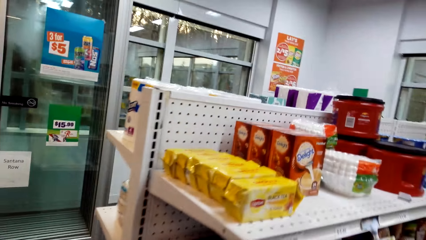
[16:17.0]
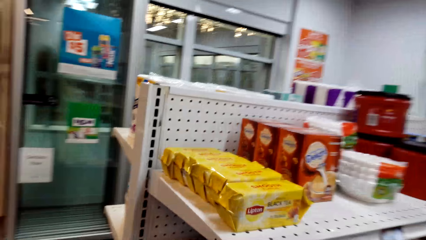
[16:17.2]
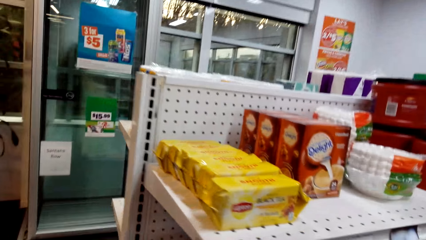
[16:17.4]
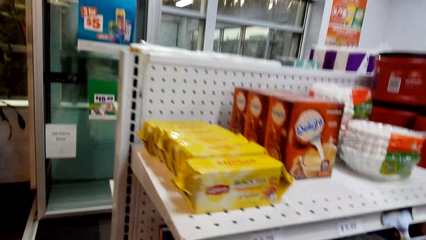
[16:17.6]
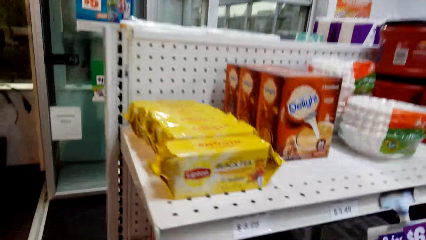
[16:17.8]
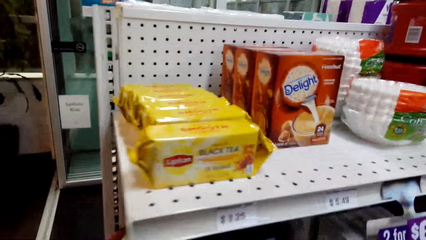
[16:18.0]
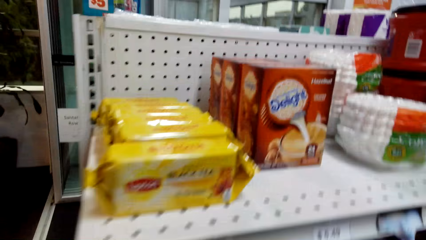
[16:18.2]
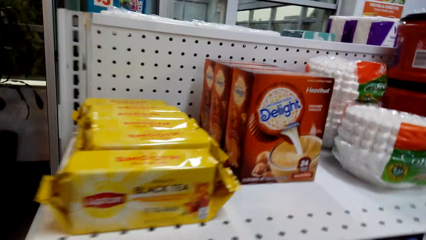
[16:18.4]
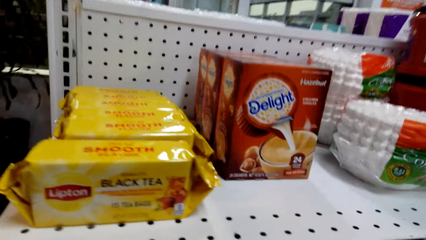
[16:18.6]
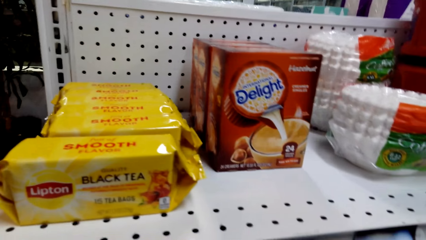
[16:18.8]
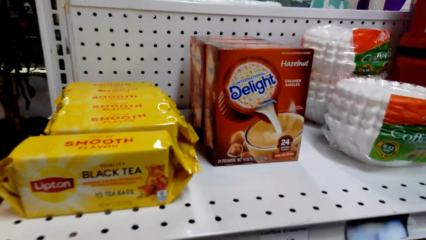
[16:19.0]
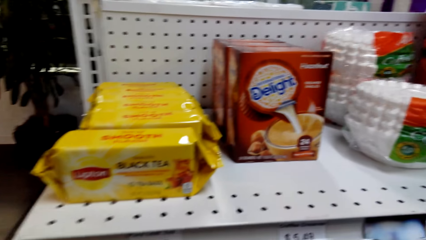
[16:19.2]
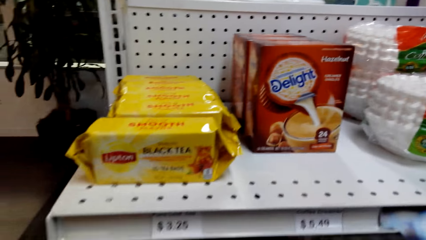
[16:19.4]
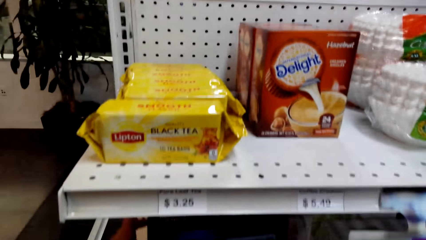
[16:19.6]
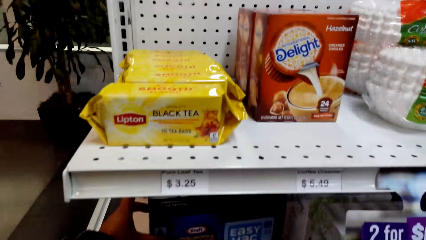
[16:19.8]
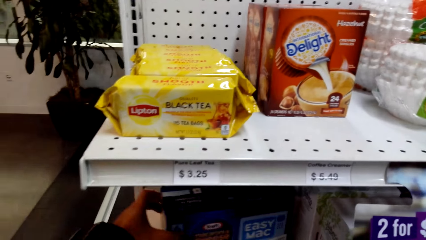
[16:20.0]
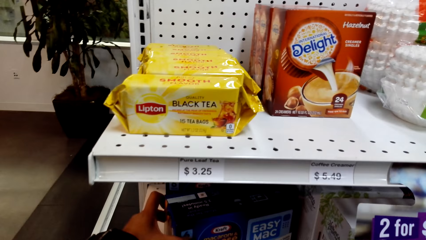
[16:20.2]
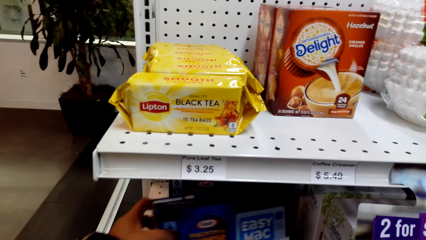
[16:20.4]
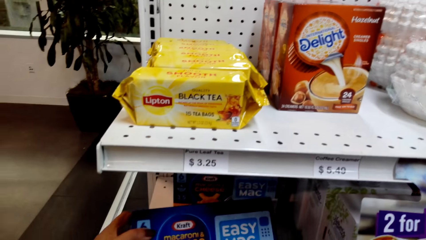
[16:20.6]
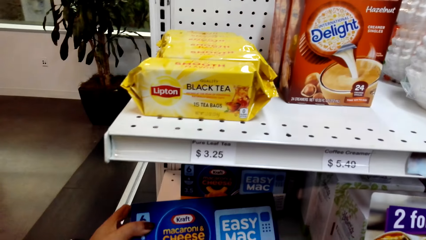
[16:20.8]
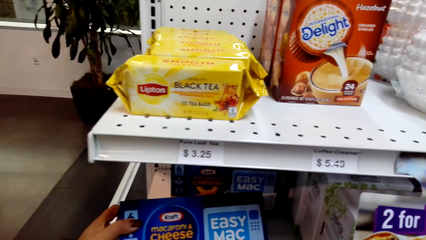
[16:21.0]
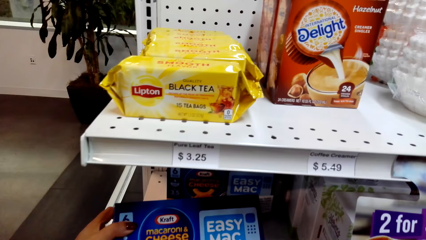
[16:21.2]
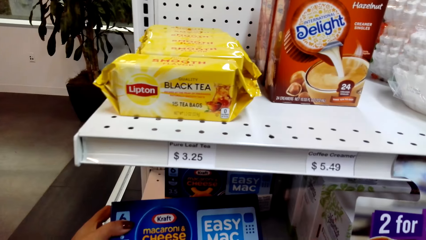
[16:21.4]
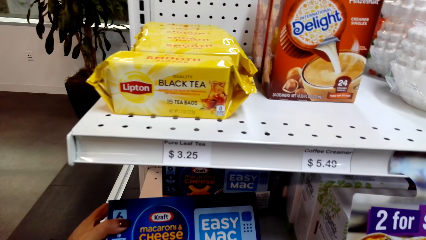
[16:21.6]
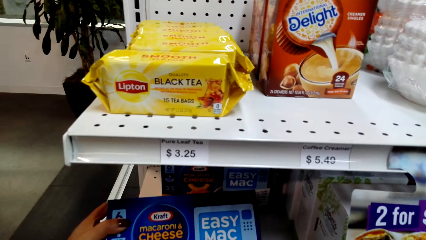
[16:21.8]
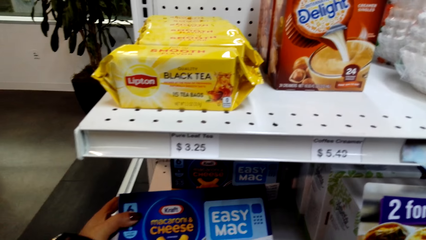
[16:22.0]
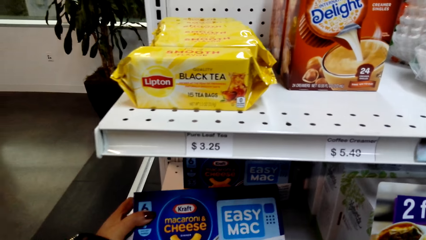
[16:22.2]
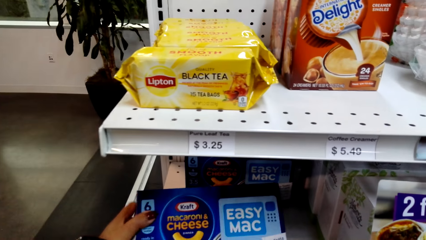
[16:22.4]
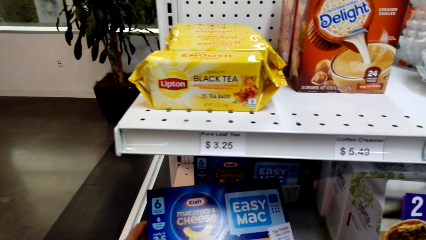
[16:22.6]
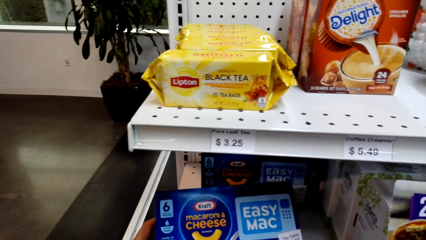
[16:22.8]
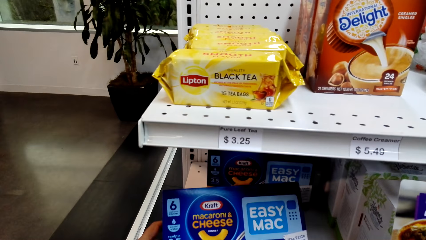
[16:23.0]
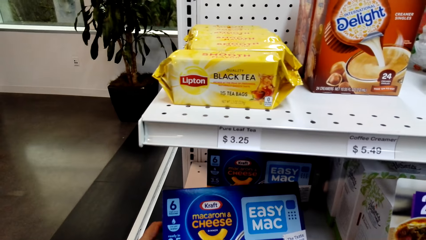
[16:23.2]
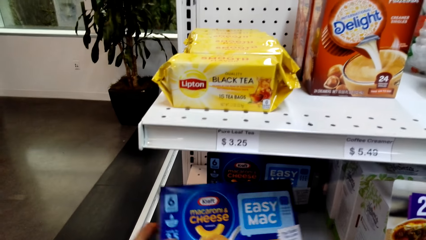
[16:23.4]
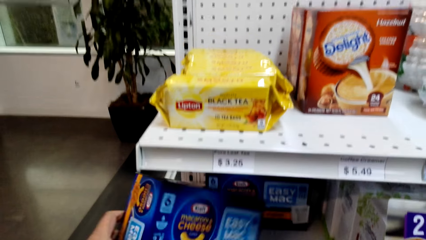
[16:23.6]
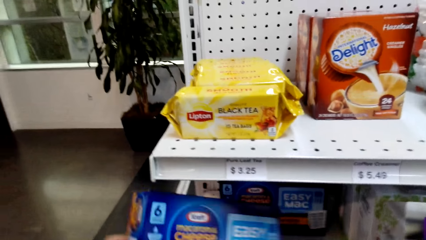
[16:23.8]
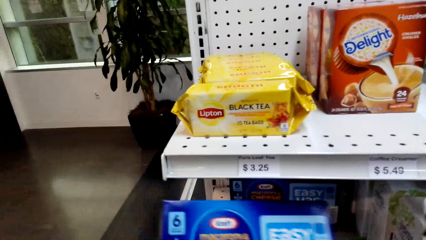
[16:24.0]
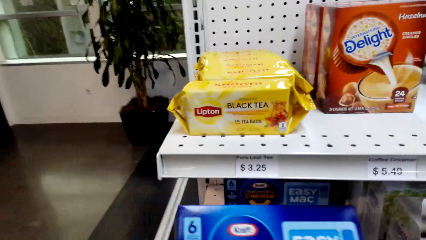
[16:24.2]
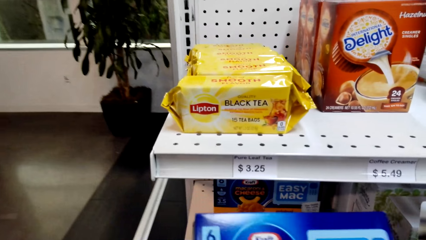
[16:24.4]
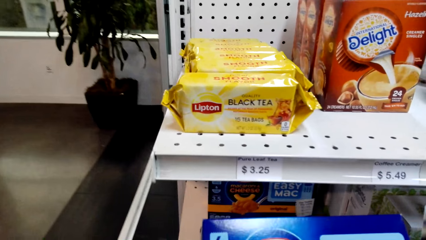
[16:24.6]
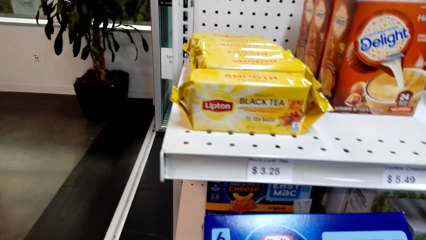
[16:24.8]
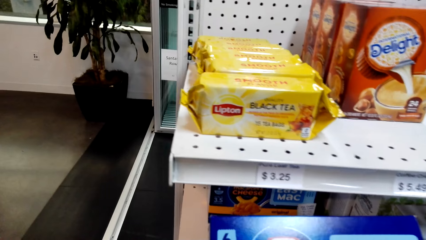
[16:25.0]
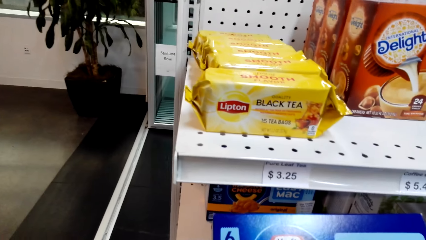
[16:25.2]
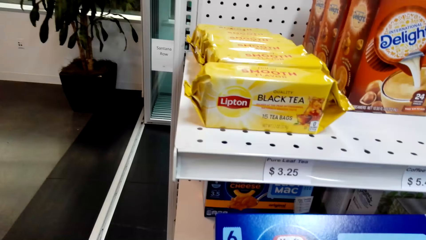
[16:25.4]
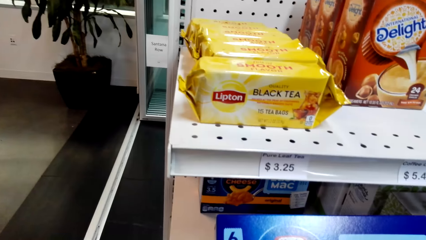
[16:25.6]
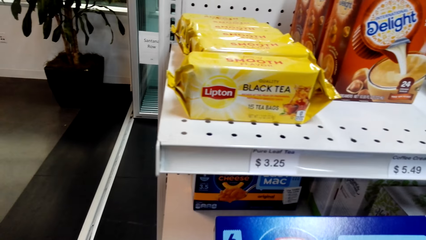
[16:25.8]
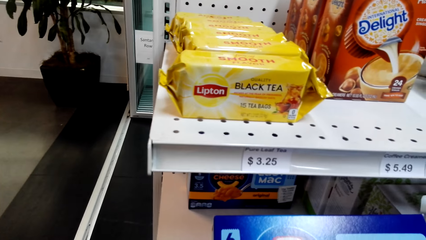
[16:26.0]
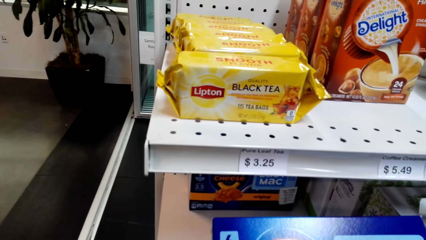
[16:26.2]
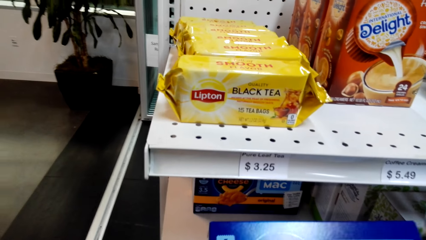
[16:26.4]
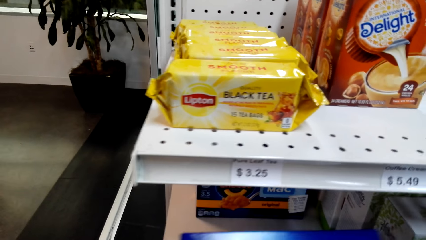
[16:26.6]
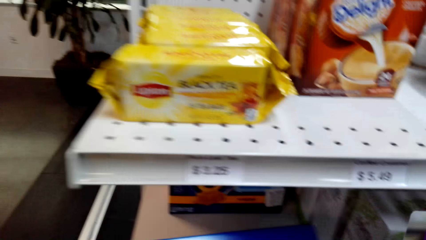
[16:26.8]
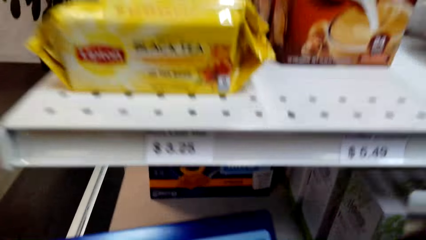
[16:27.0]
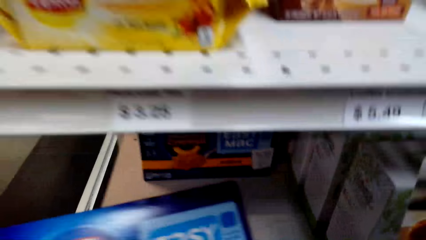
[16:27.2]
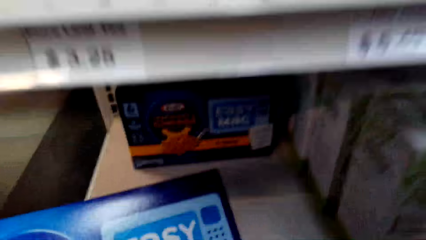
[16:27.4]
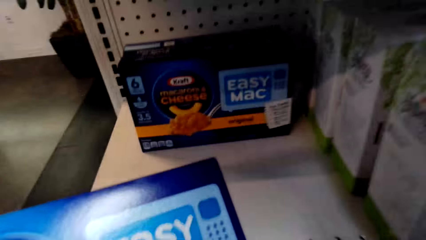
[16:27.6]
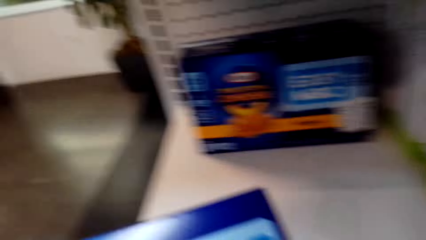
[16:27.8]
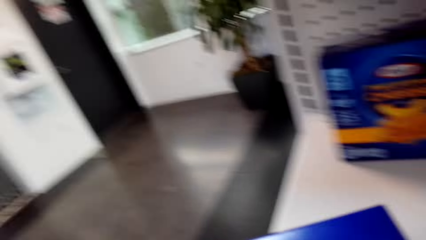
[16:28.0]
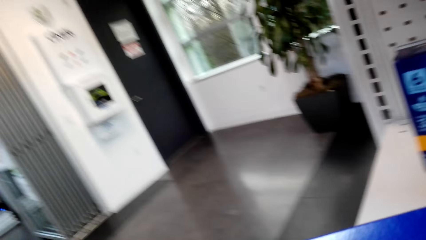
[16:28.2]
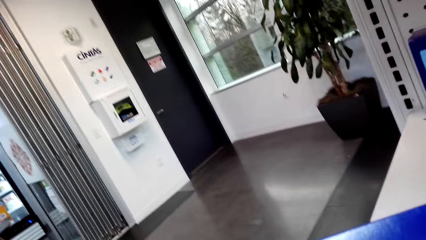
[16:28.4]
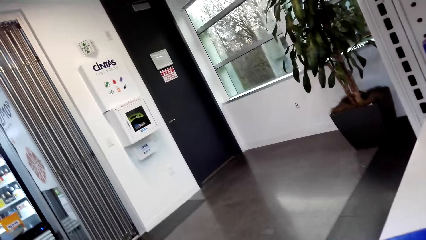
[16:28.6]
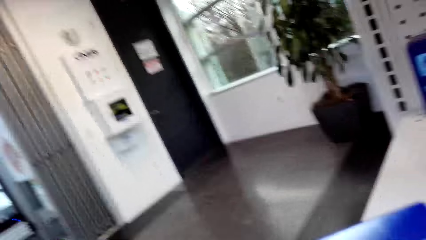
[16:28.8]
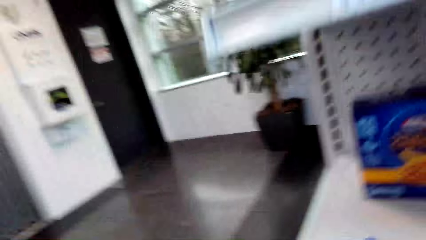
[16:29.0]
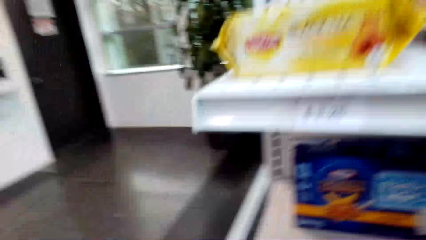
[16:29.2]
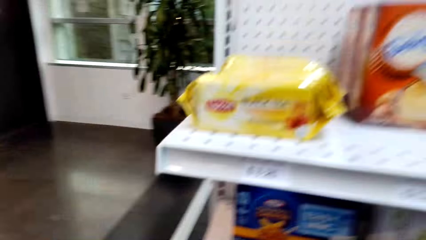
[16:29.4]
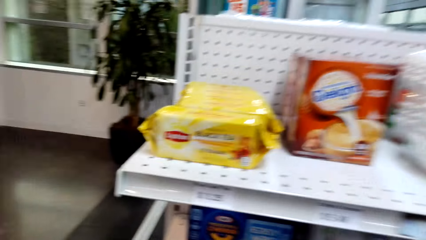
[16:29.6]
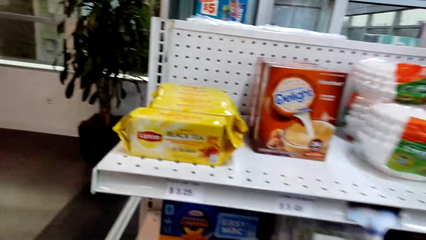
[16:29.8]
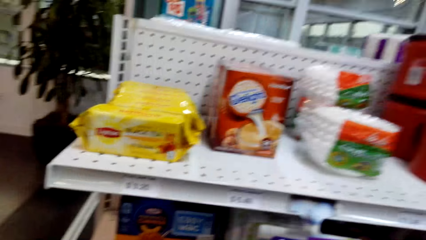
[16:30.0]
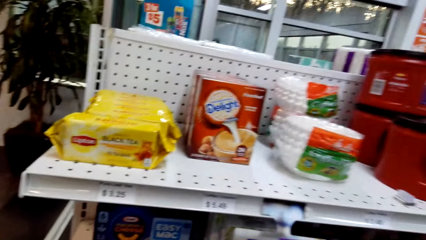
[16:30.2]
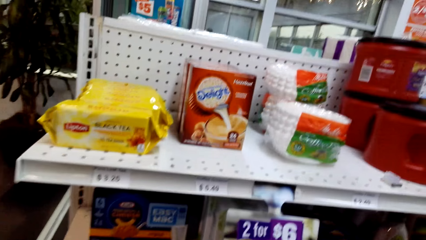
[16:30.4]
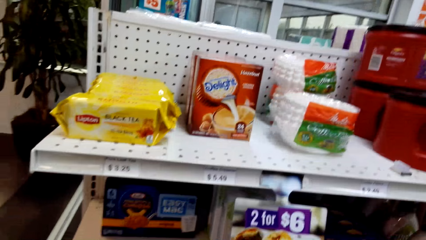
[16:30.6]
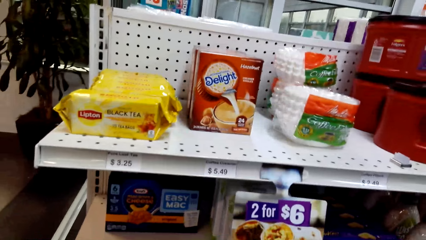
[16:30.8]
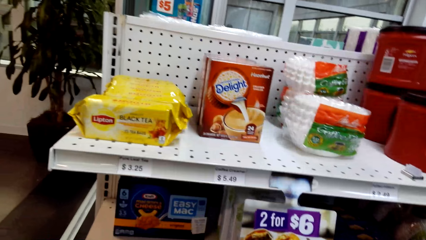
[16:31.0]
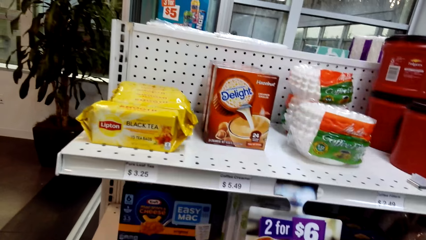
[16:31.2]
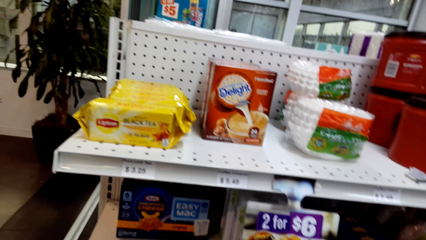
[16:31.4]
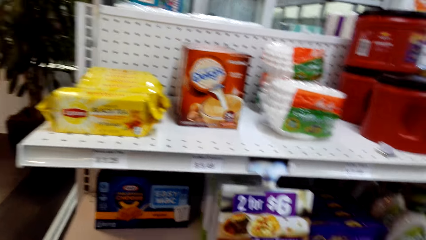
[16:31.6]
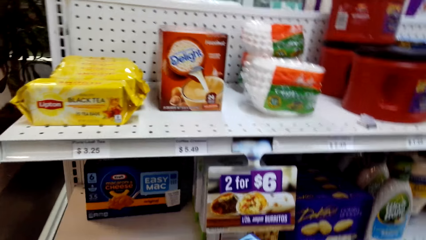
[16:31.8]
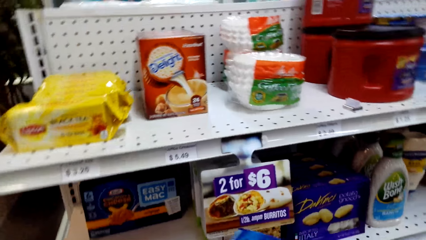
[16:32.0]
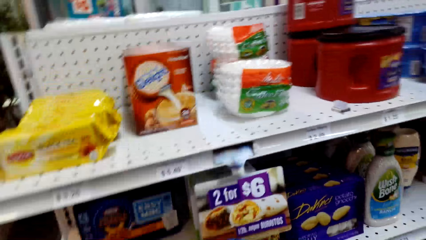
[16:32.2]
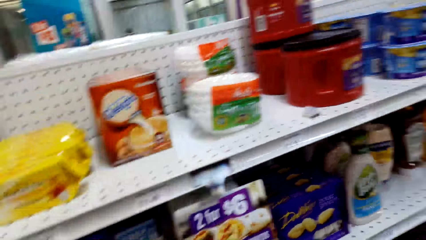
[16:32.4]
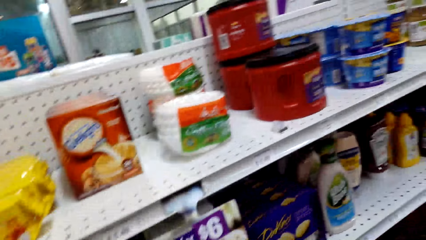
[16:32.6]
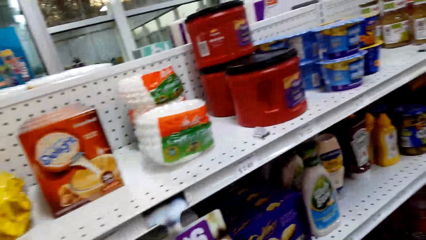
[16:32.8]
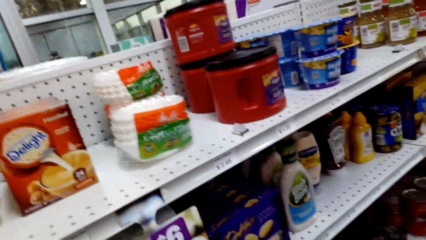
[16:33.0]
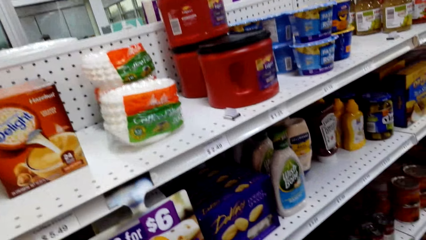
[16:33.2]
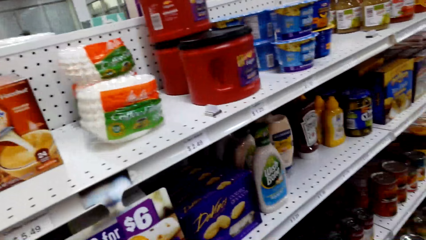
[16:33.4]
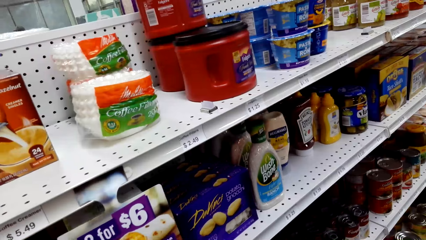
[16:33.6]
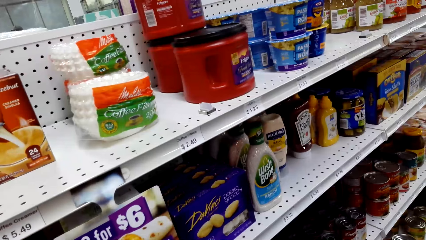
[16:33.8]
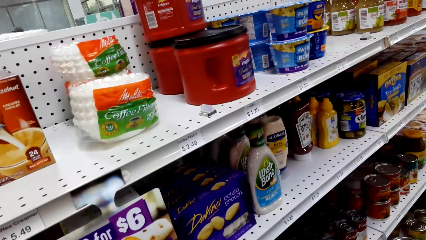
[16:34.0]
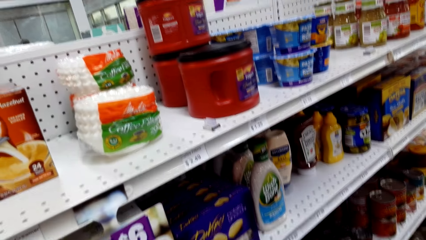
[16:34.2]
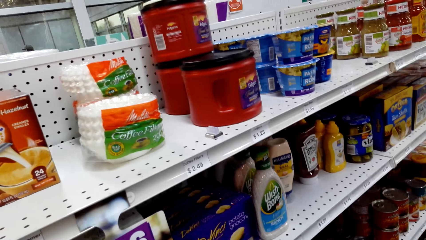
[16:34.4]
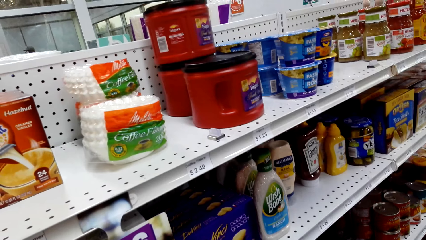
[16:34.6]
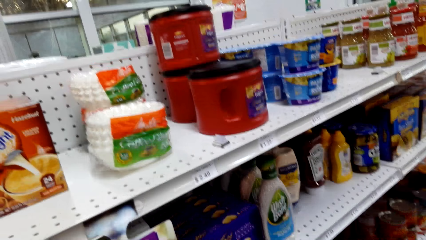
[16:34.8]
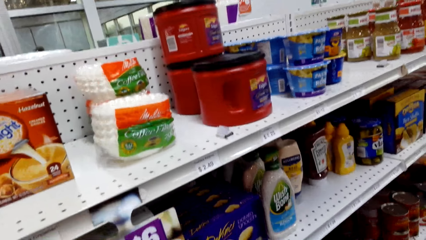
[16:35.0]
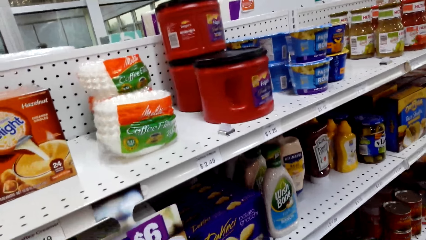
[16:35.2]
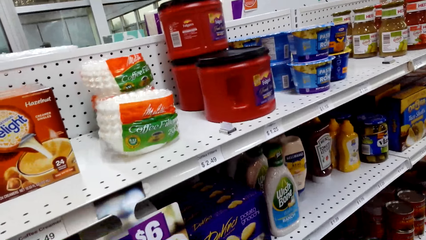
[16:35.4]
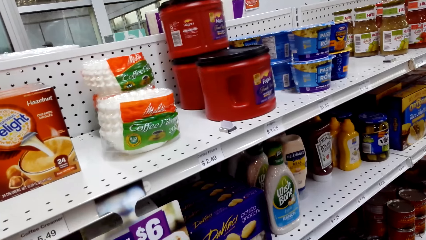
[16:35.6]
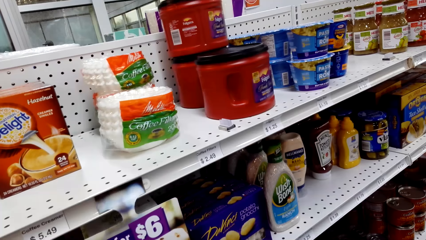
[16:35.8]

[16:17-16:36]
The camera wearer takes a packet of snack from the shelf. They read the packet. They look around. They shop in the supermarket.
